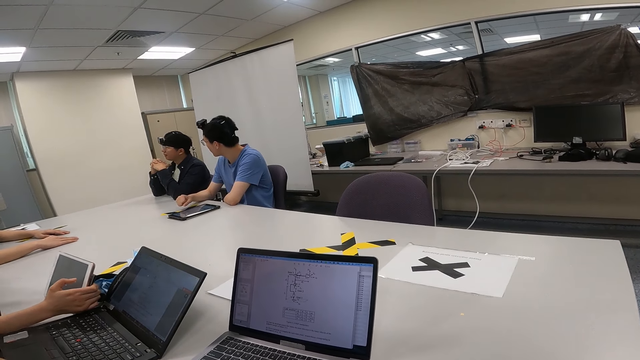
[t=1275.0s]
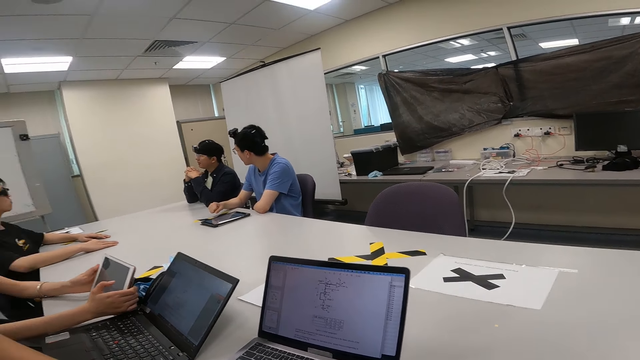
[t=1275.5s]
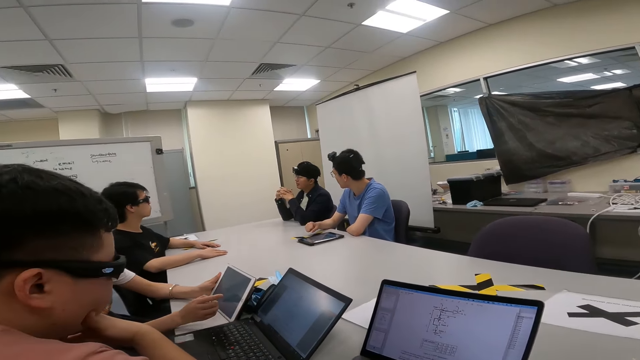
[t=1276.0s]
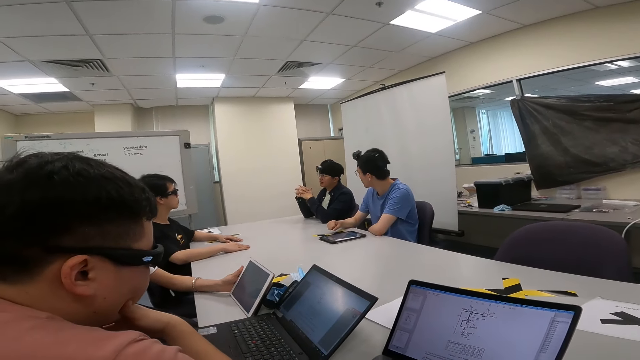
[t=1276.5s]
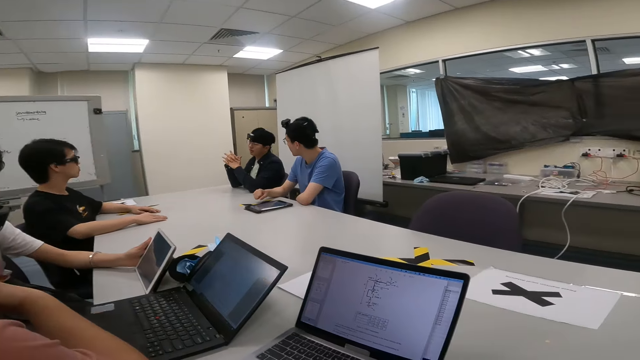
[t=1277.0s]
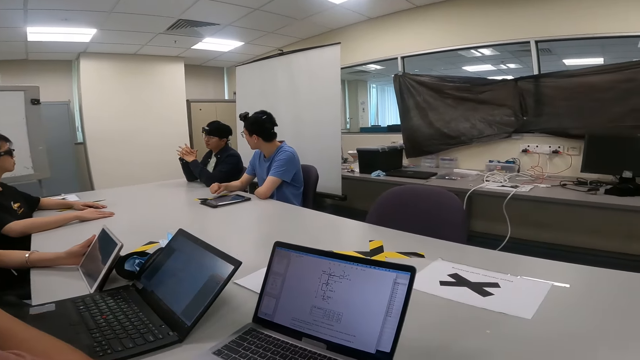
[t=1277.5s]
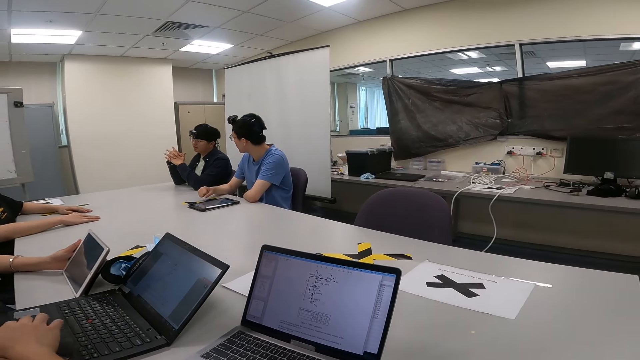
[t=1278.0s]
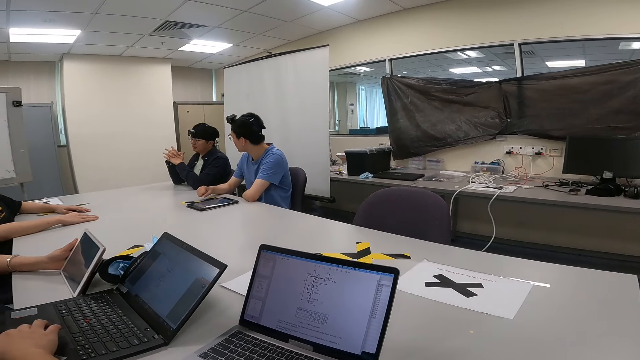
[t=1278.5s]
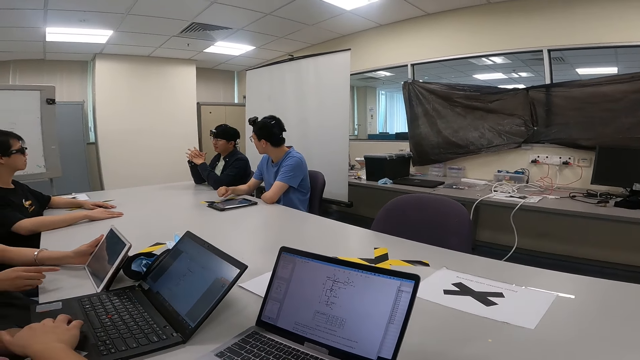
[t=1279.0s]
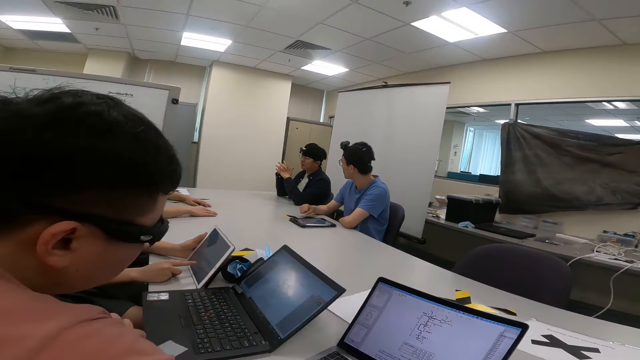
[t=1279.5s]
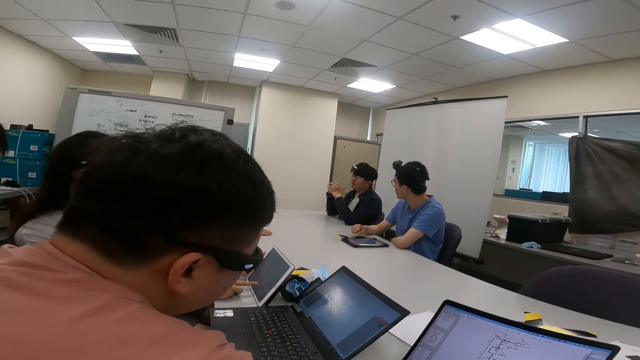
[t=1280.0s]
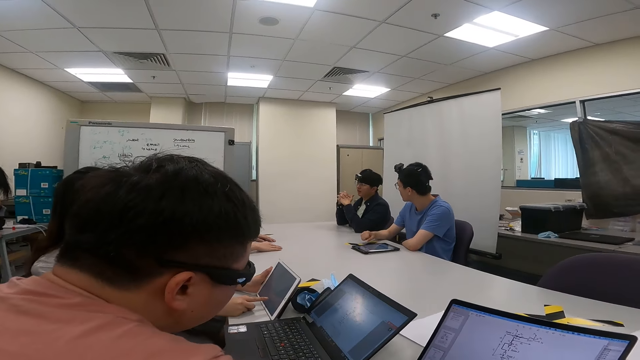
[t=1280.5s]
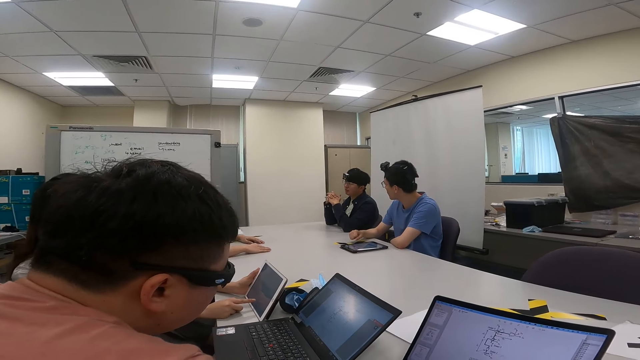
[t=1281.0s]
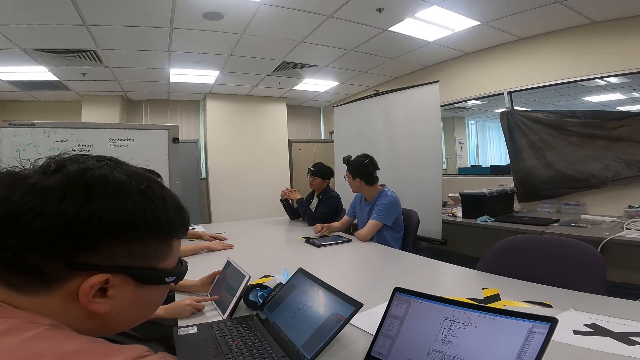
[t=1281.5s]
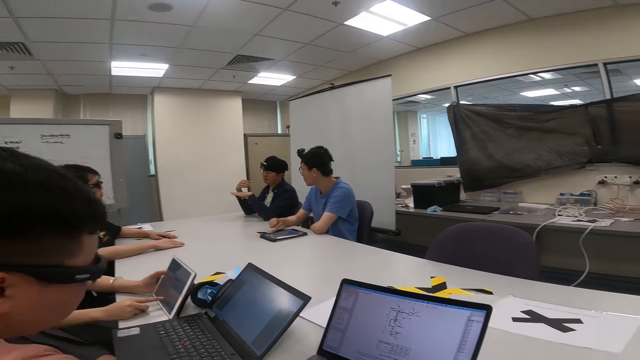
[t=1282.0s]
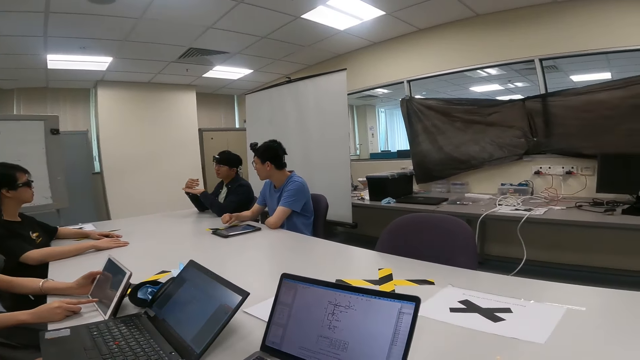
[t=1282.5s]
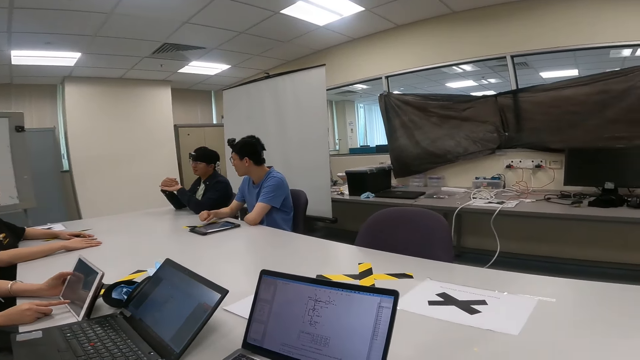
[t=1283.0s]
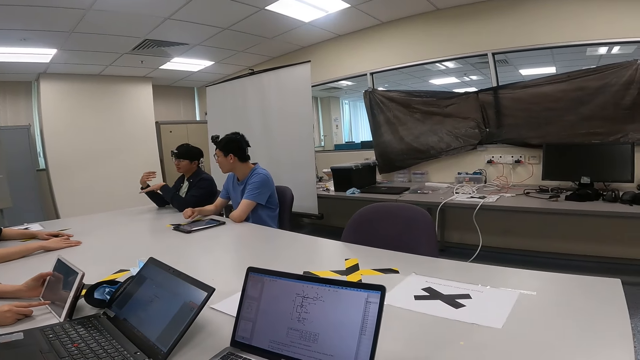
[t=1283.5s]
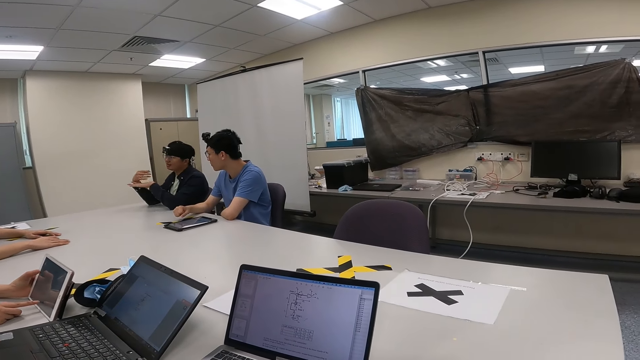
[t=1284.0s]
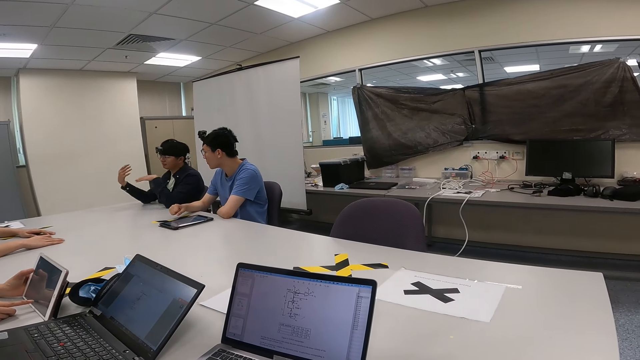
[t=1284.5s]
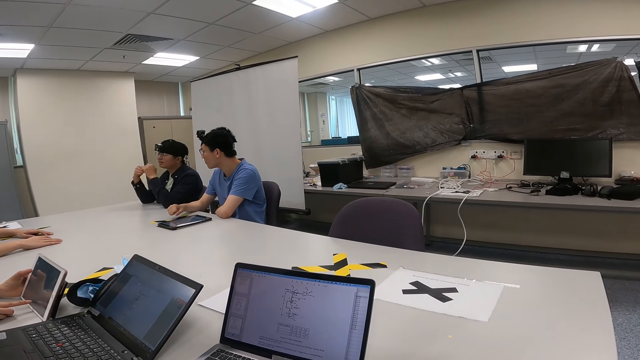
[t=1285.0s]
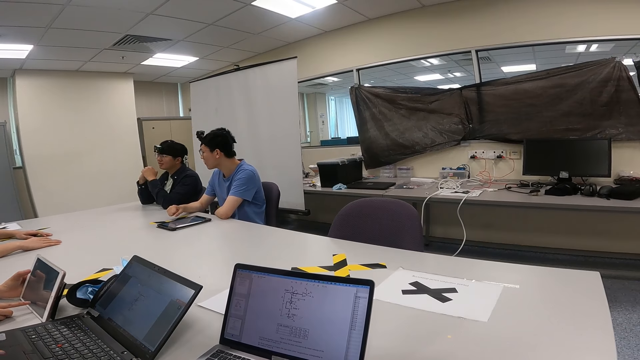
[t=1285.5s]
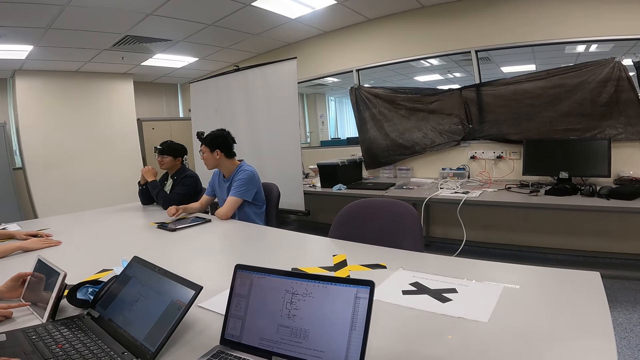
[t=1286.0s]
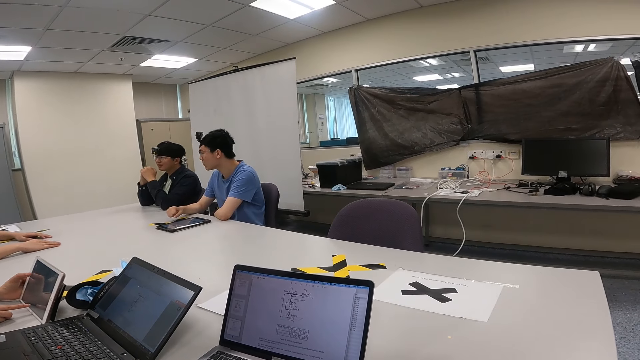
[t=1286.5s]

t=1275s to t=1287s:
A person removes the hand from the tablet. Another person touches the laptop. A third person moves the hand while talking.

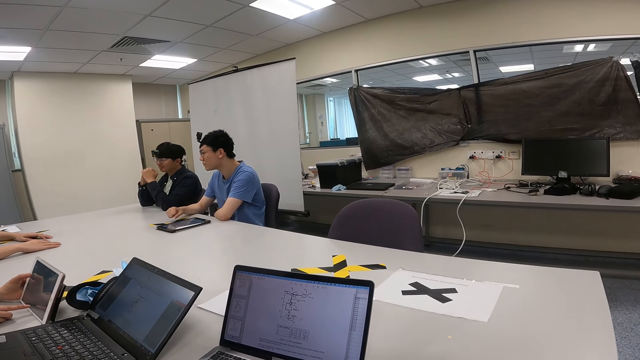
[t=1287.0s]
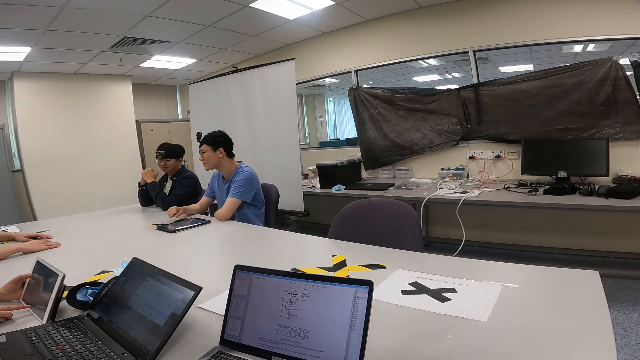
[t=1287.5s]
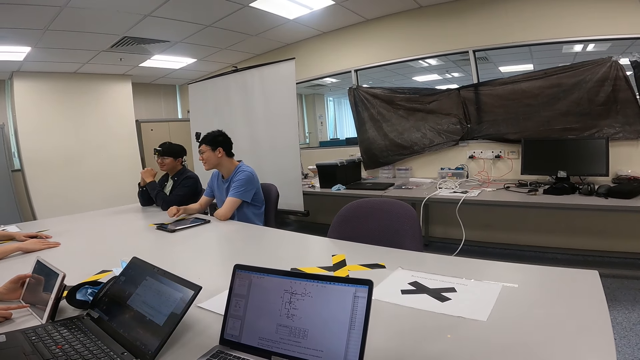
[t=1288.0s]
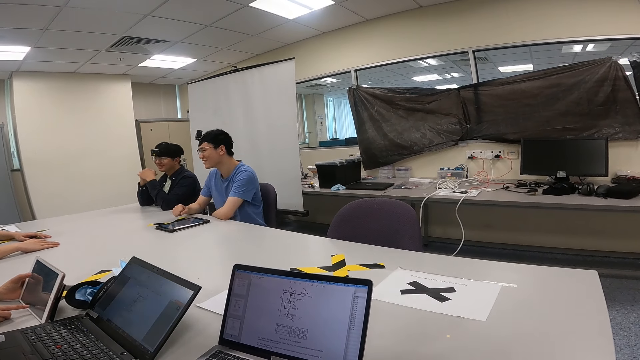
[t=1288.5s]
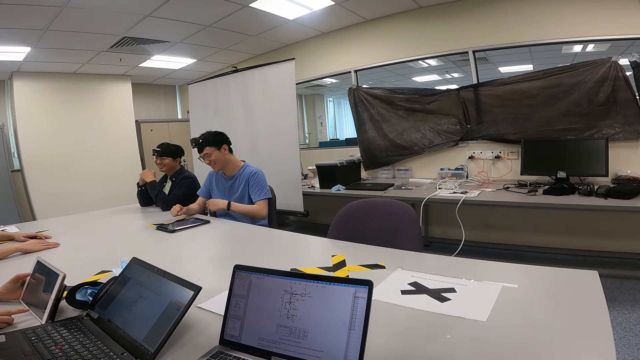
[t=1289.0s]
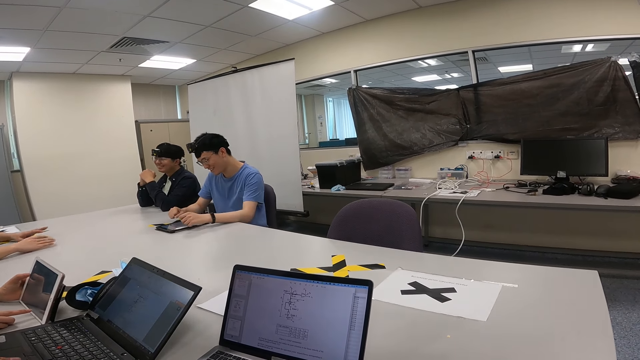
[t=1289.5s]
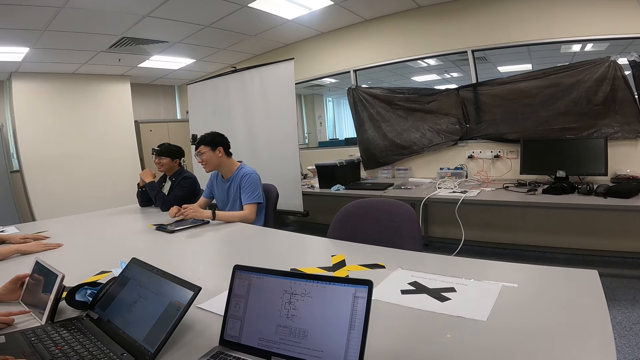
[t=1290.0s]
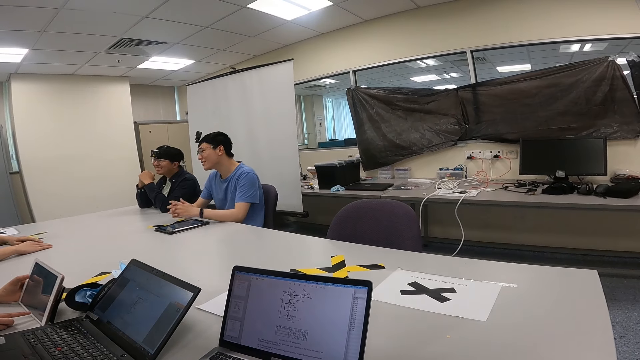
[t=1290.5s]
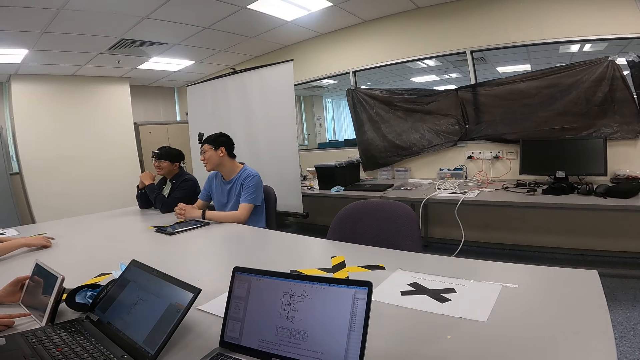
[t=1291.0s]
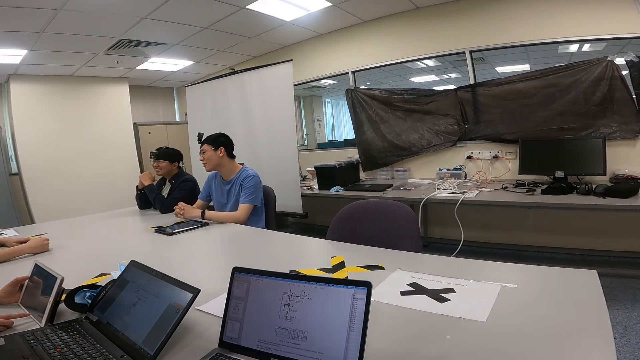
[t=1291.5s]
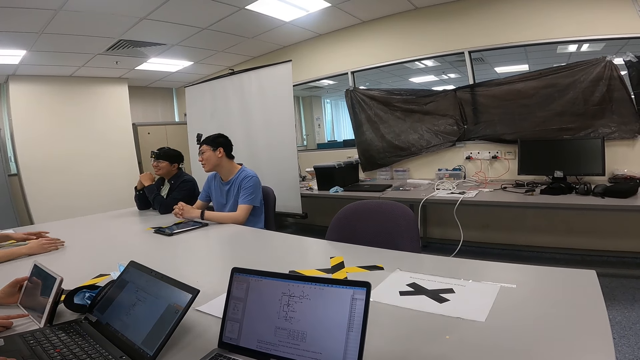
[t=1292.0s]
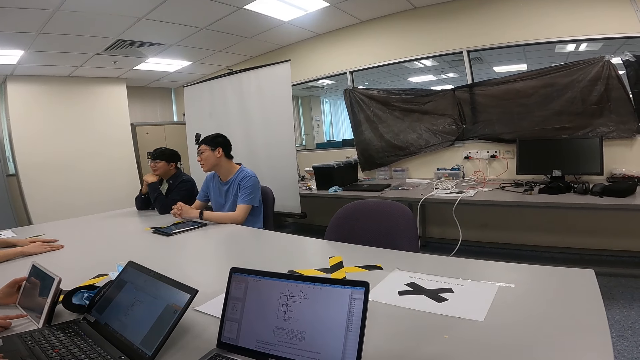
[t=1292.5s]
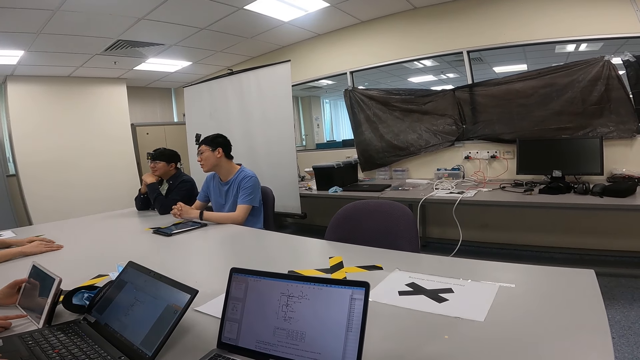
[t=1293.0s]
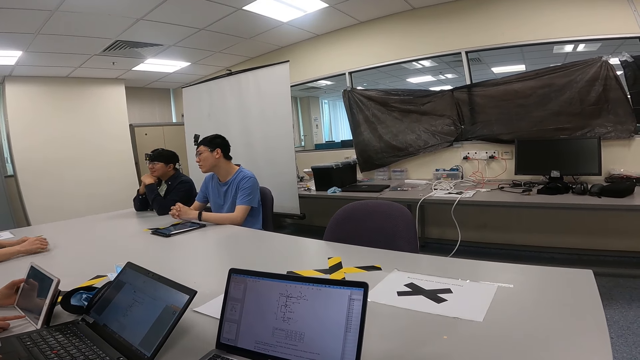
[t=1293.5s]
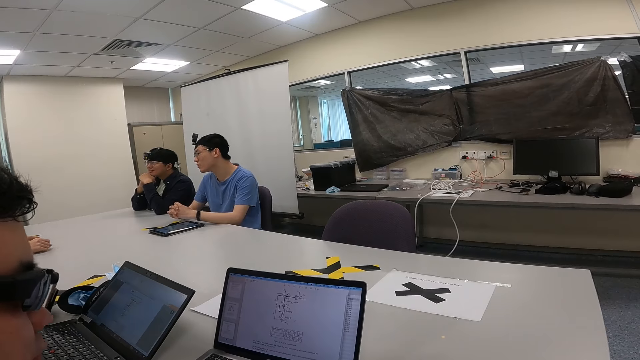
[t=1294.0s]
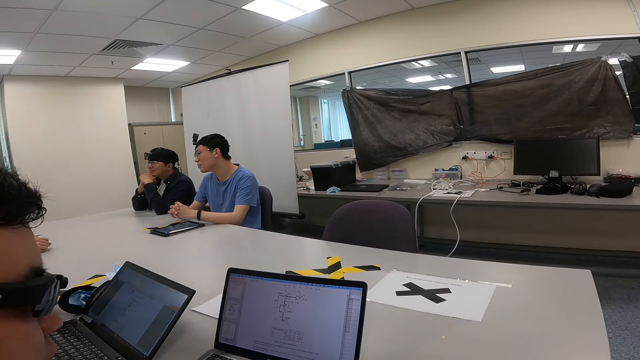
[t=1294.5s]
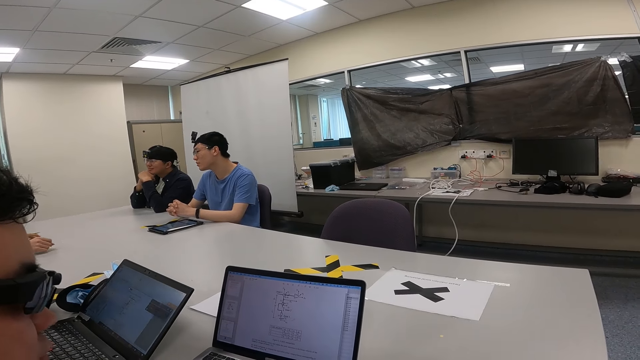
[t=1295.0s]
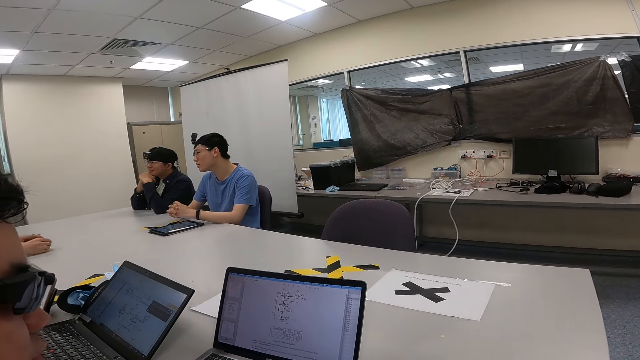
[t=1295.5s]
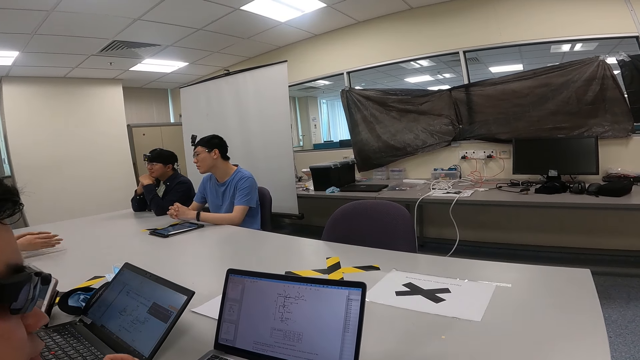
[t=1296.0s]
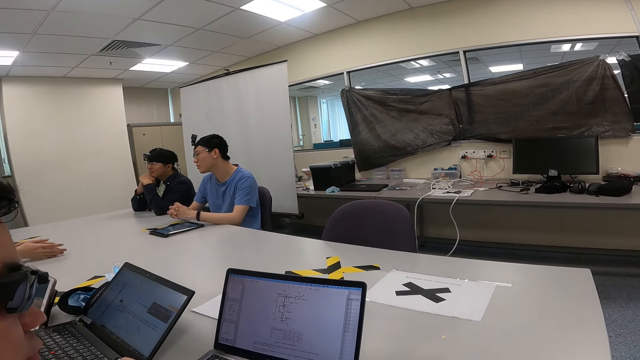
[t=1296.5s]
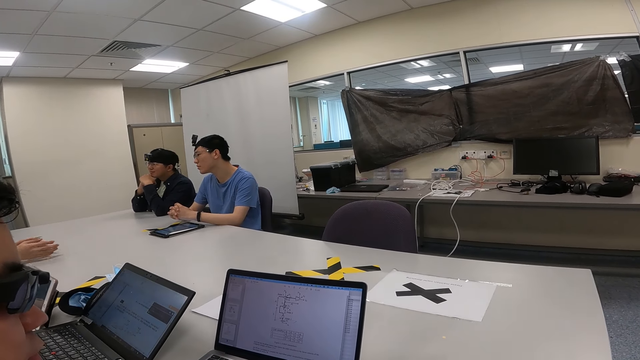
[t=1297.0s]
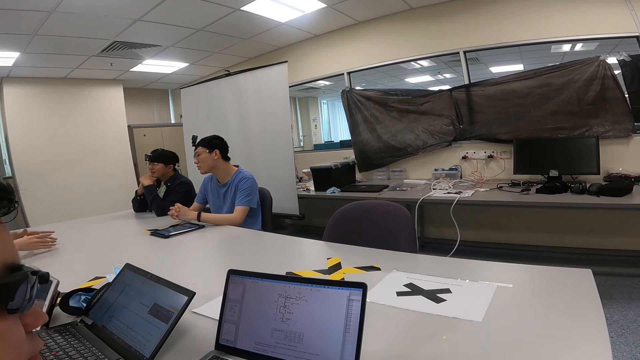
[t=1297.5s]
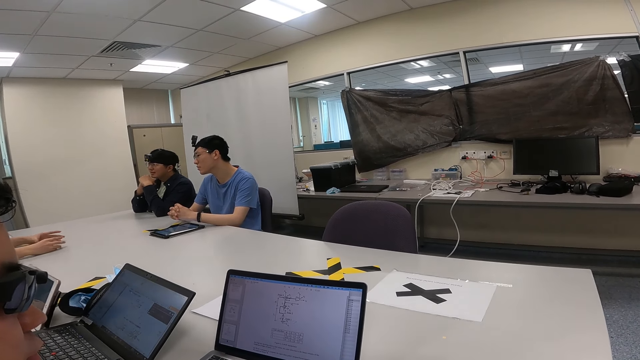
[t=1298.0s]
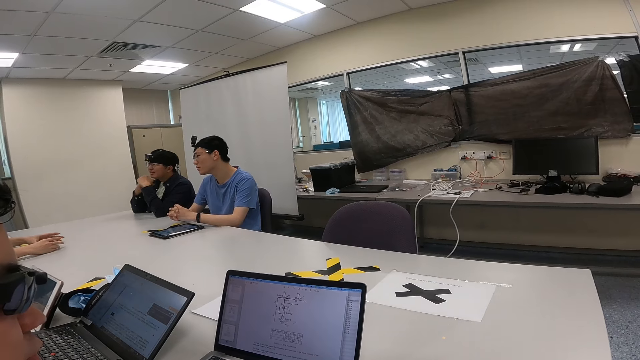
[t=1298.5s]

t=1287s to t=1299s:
A person nods at the table and moves the hand on the table. Another person moves the hand on the table. A third person moves the hand.
